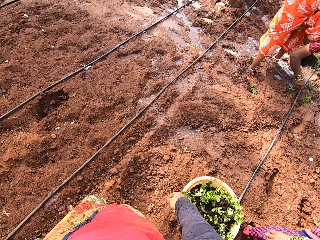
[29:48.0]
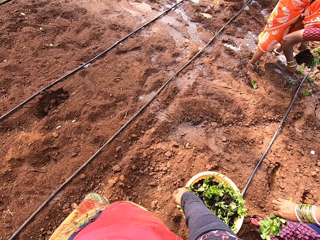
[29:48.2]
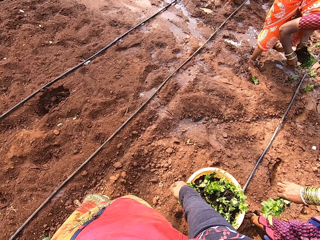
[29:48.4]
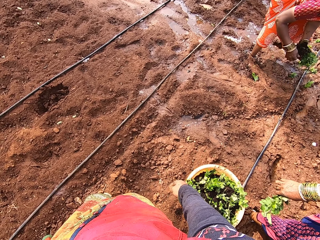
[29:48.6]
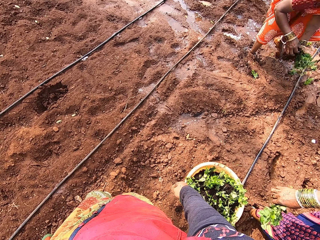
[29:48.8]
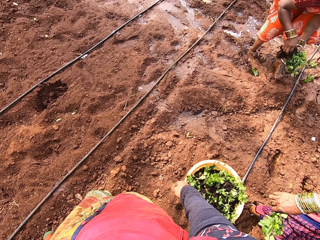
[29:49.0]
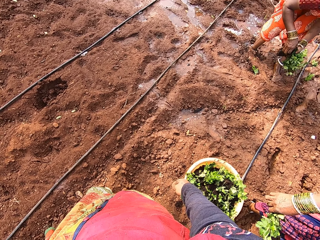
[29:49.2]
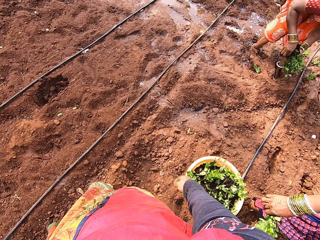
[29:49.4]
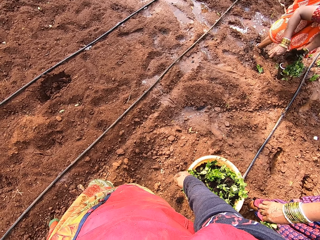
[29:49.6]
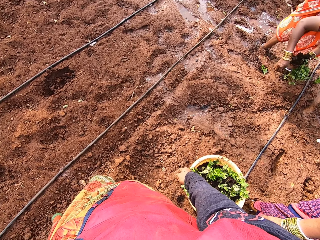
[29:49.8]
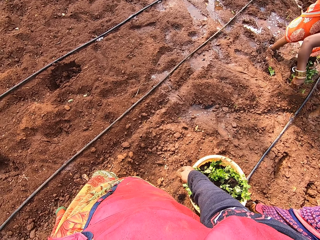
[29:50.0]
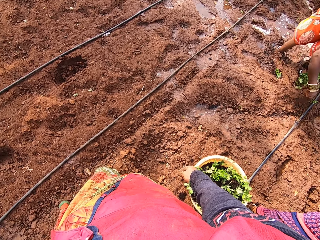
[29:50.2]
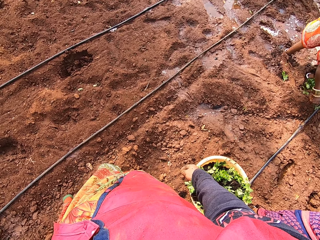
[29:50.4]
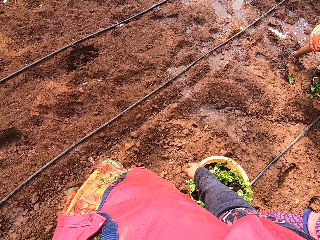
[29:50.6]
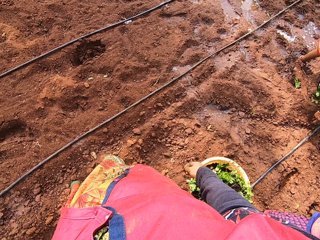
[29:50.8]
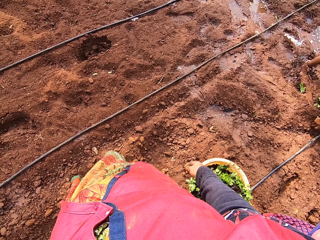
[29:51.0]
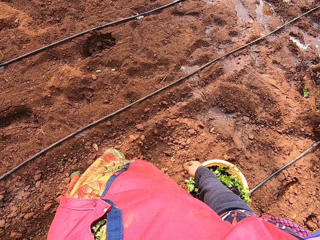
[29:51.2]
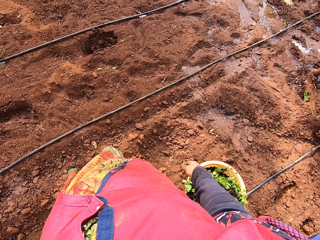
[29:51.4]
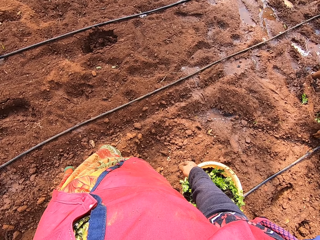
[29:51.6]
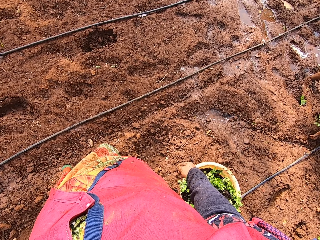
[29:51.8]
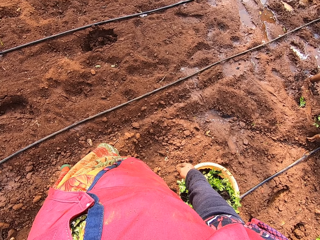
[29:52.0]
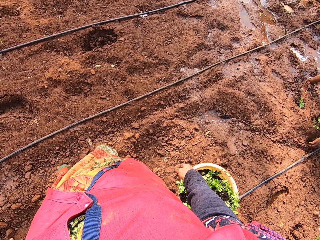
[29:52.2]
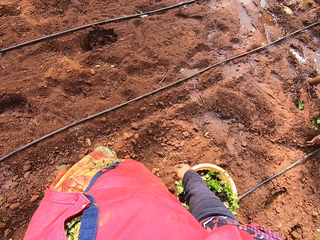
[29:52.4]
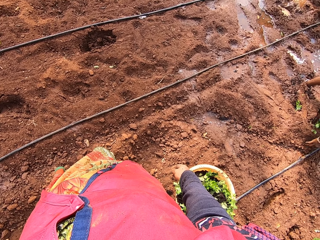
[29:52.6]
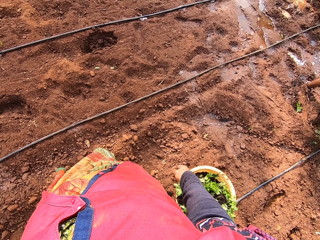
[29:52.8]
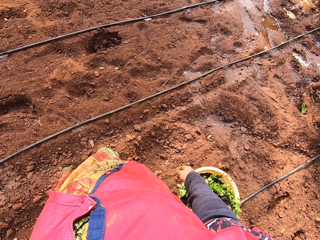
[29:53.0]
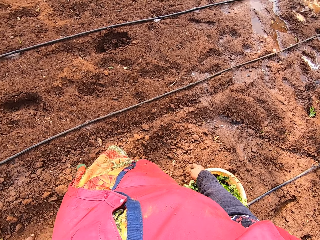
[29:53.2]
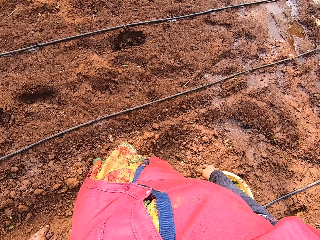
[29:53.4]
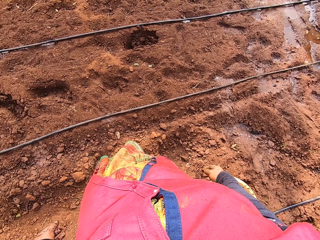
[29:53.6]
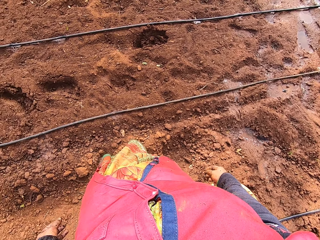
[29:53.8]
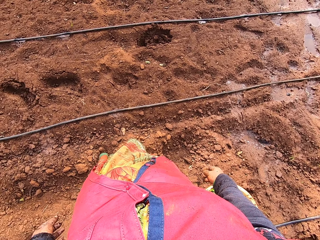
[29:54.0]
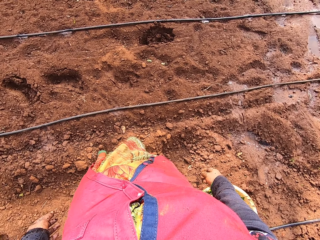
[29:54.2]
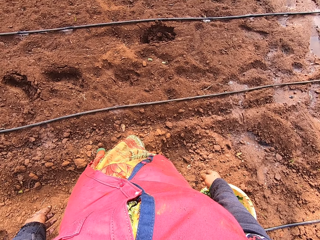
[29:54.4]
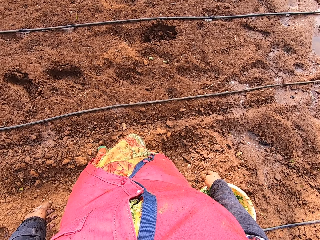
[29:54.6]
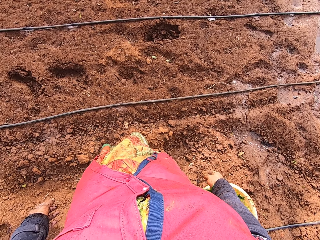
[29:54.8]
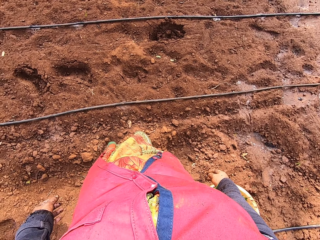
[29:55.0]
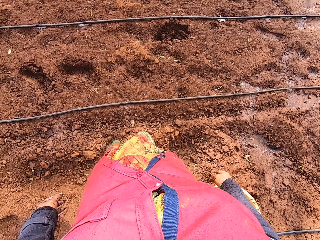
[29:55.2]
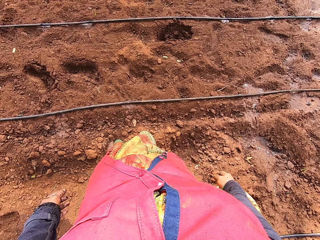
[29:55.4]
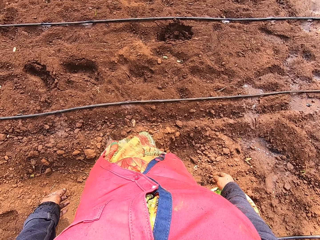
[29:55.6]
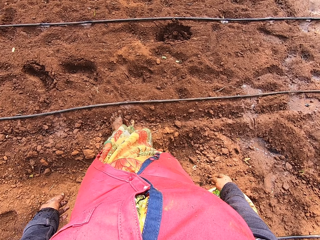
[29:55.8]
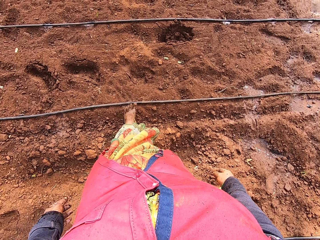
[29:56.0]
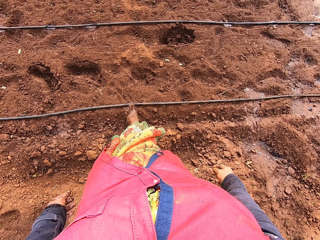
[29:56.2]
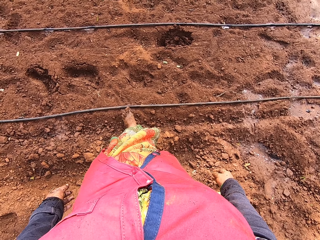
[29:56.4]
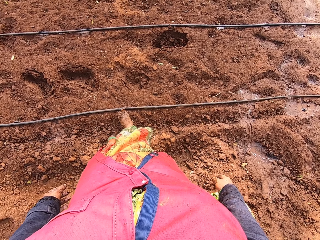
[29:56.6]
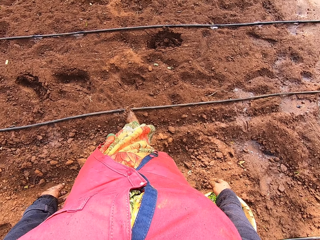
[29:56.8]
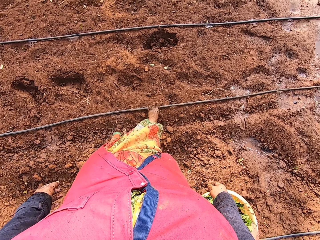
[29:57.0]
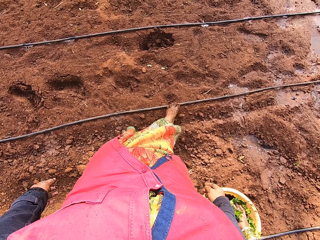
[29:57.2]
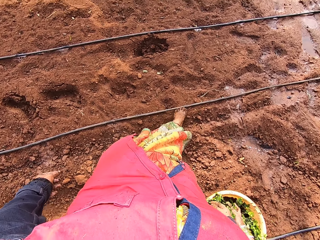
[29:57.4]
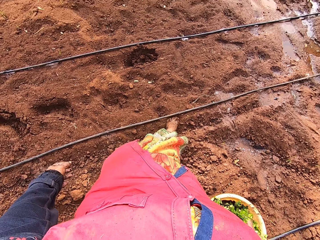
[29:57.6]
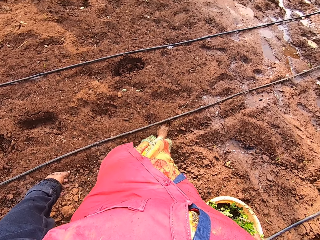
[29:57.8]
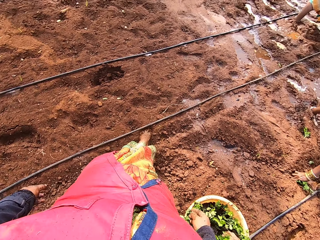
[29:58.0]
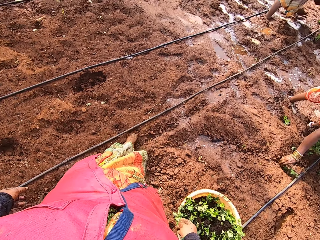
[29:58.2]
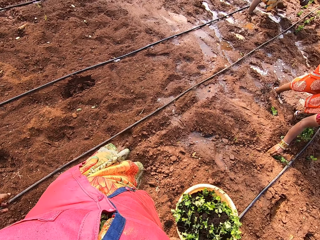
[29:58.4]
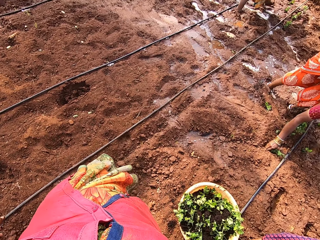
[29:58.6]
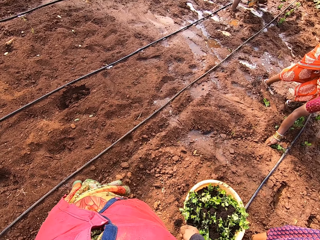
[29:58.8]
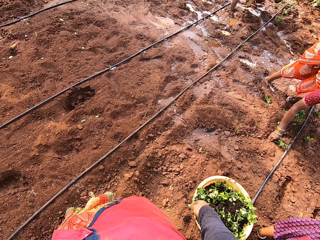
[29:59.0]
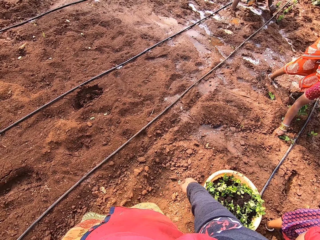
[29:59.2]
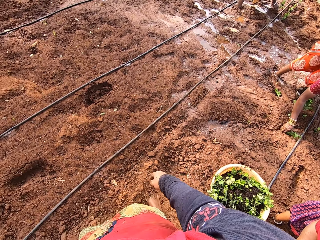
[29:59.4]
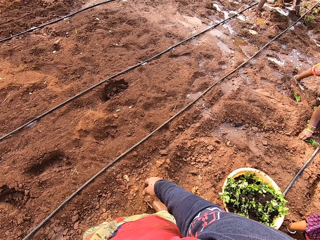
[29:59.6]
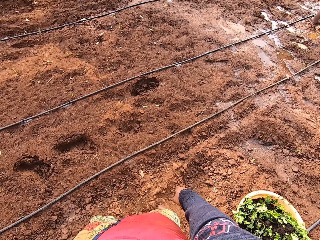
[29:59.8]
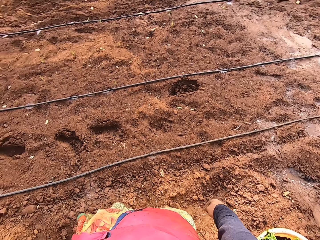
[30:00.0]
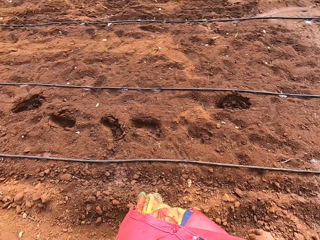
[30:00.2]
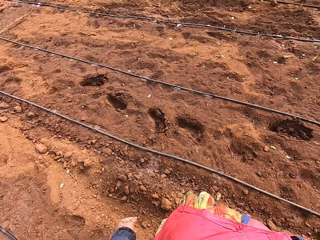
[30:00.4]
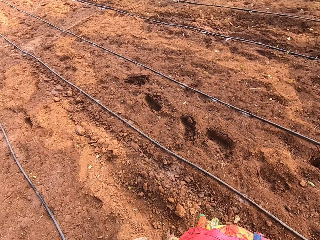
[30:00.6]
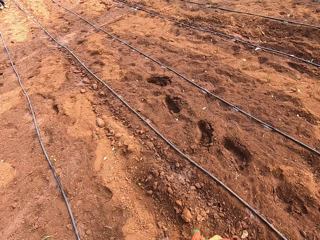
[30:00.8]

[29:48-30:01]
A woman takes a plant from her left hand with her right hand. The camera wearer looks around the farm. The woman pushes the plant roots into the ground with her right hand. The camera wearer moves a leg on something. The woman pushes the plant roots into the ground with her right hand. The camera wearer looks around the farm.

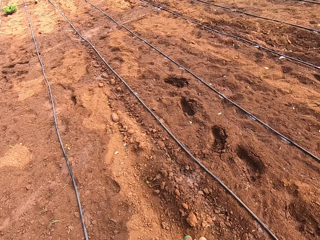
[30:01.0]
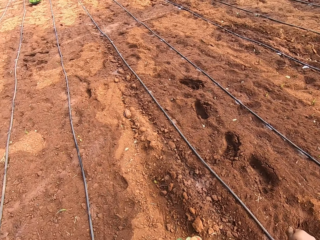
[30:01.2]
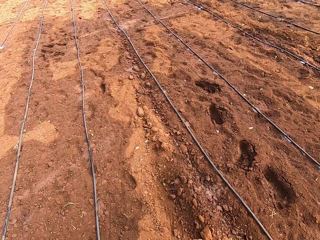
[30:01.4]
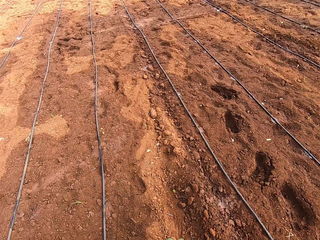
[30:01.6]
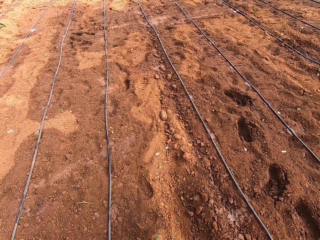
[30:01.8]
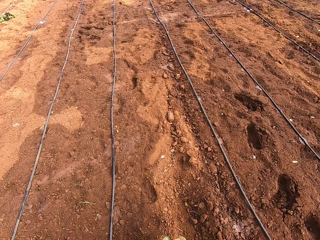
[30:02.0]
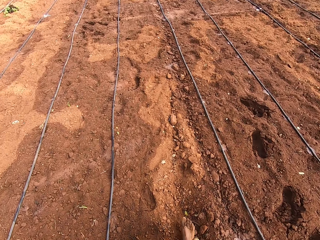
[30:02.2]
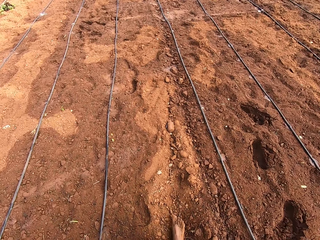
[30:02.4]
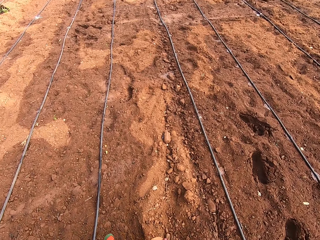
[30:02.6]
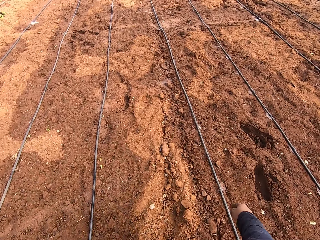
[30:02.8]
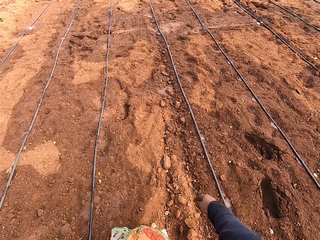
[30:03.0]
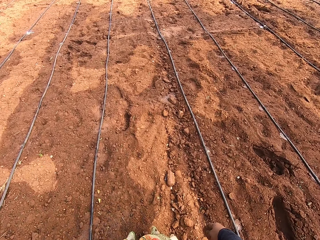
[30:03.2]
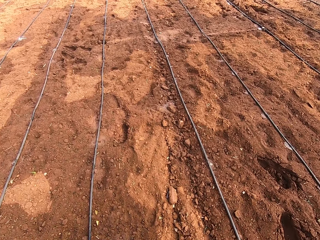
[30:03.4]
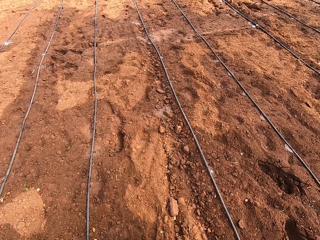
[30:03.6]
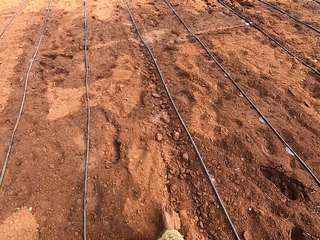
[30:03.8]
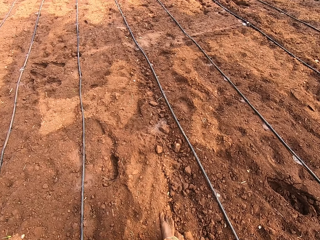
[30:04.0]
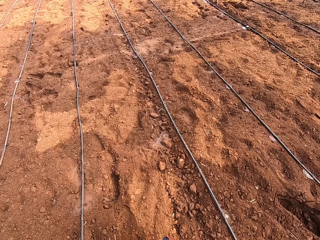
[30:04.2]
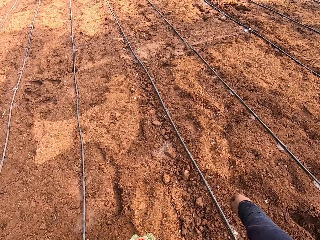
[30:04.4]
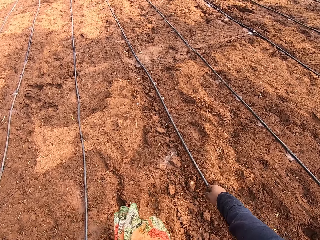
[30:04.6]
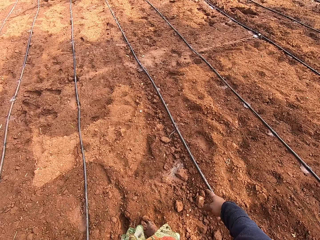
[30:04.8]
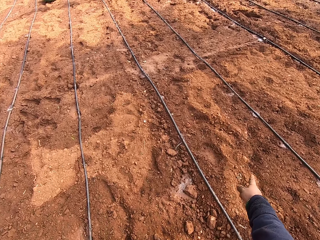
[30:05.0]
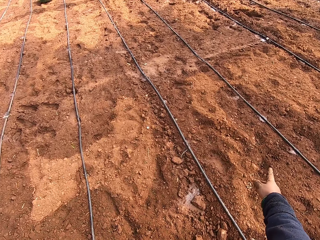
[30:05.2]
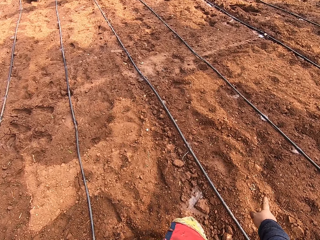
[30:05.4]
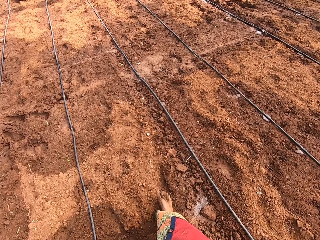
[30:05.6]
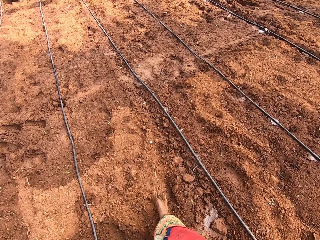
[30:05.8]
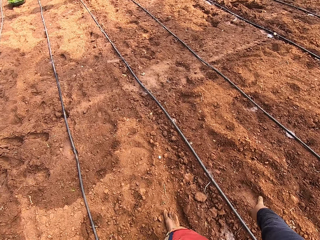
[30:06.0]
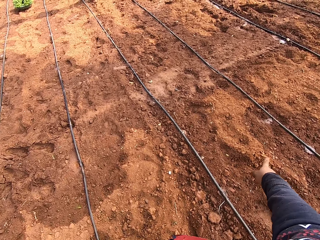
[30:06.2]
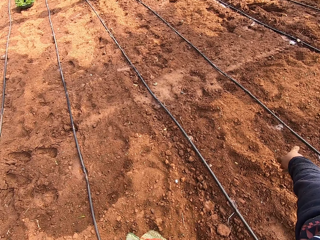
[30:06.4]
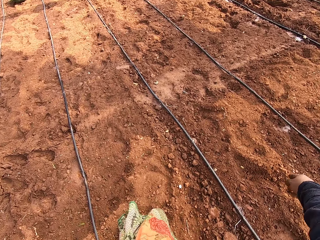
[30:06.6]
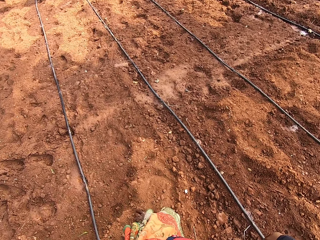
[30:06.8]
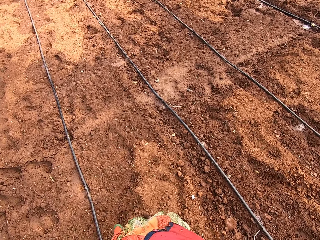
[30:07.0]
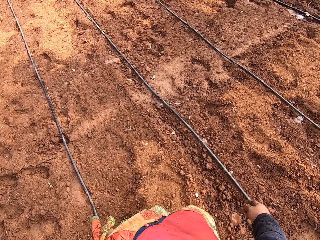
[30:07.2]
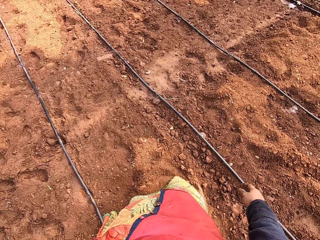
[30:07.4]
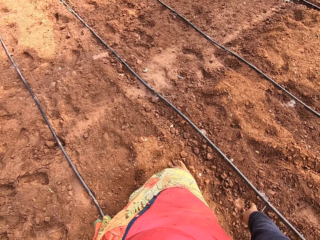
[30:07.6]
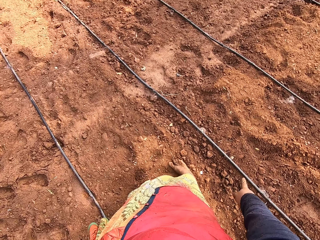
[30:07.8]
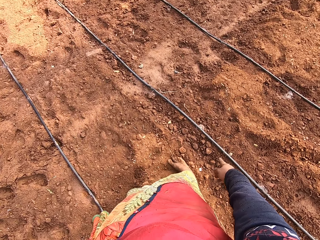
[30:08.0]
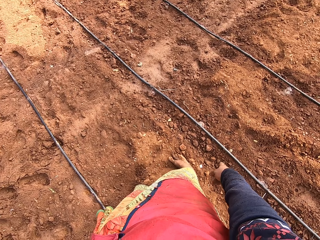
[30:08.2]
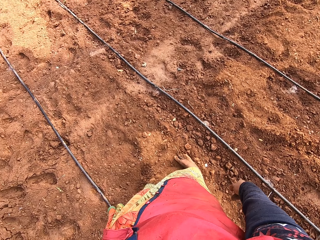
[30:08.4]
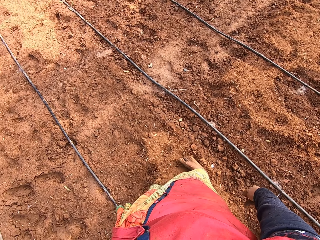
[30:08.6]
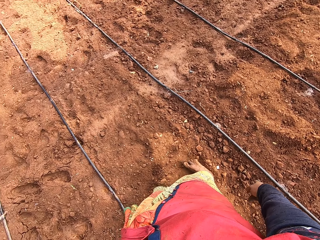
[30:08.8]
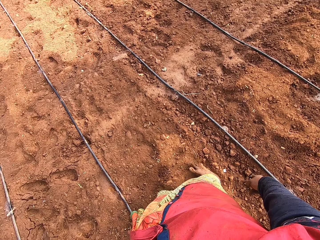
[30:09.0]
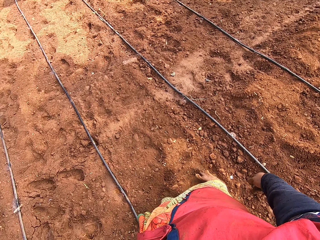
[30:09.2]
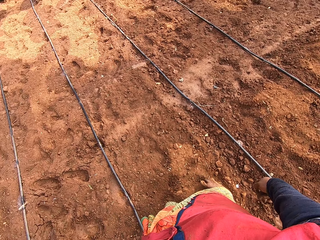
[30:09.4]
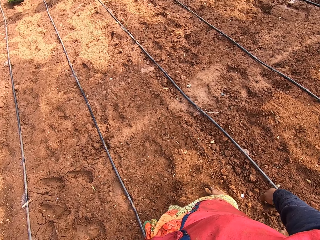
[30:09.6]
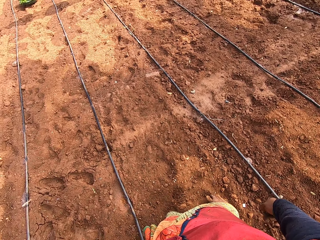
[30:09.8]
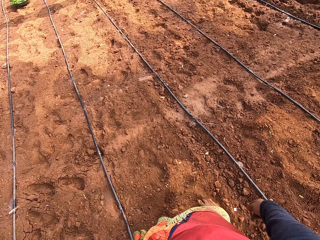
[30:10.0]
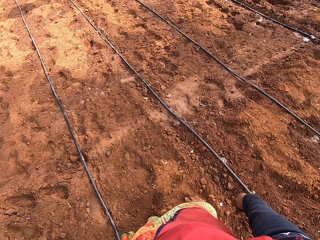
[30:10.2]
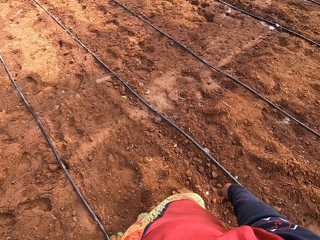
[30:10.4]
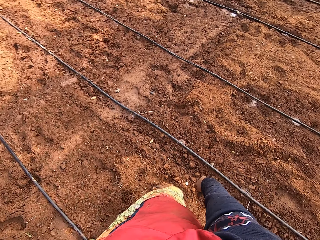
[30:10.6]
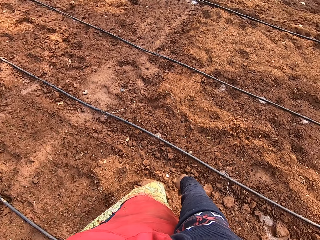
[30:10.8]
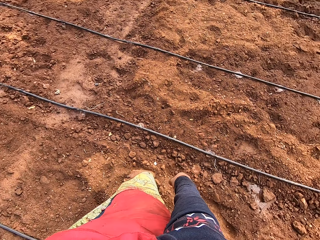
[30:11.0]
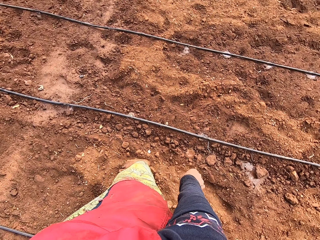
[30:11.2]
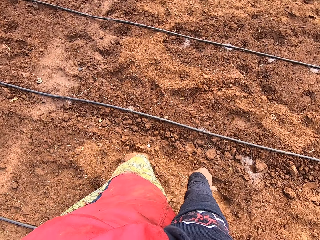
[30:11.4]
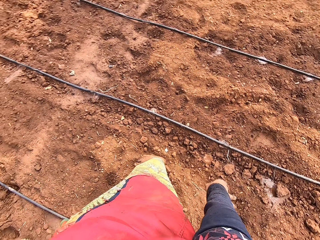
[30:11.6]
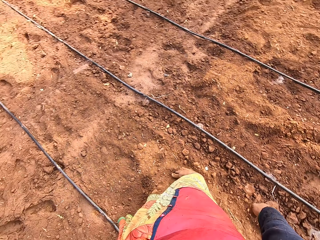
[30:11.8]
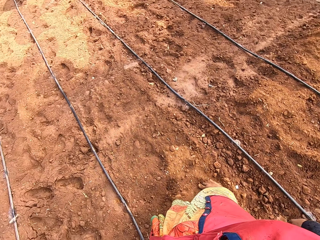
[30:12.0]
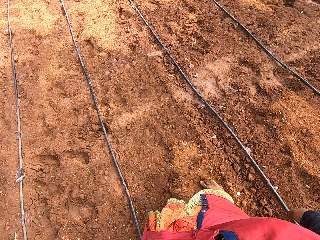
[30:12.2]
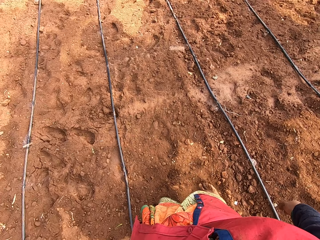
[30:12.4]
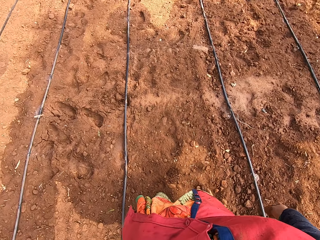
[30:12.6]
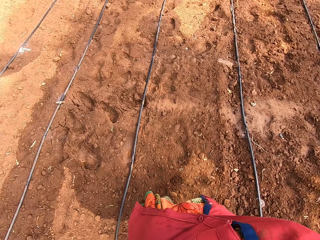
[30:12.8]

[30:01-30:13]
The camera wearer looks around the farm. They walk around the farm. They look around the farm.
